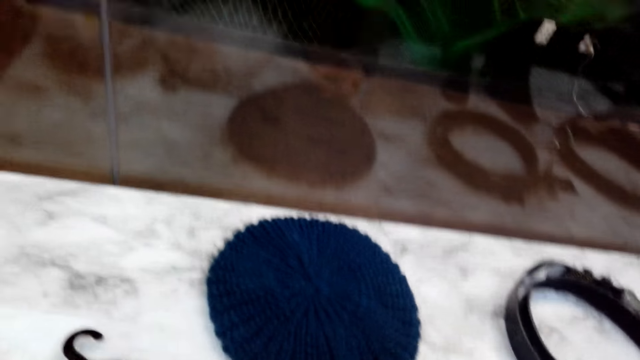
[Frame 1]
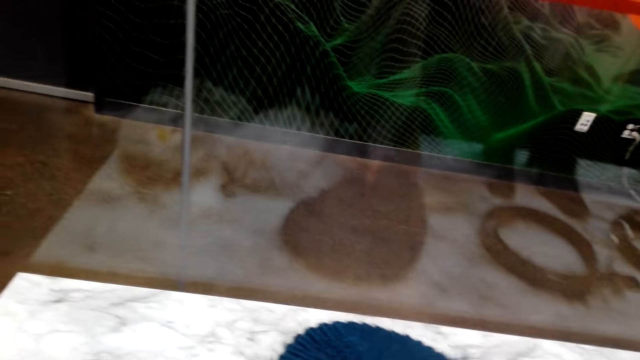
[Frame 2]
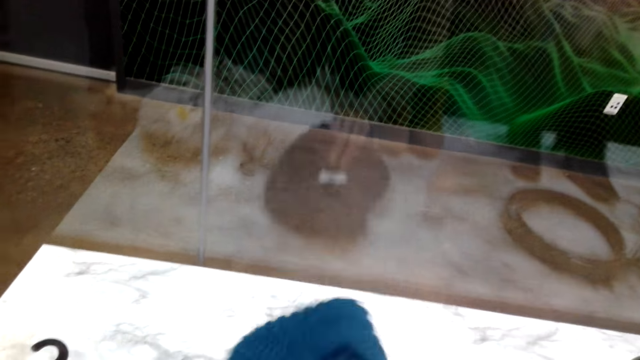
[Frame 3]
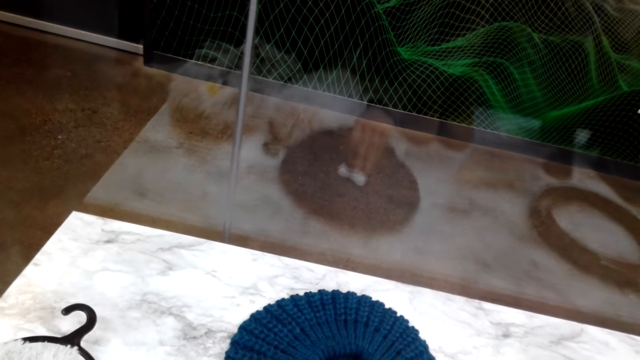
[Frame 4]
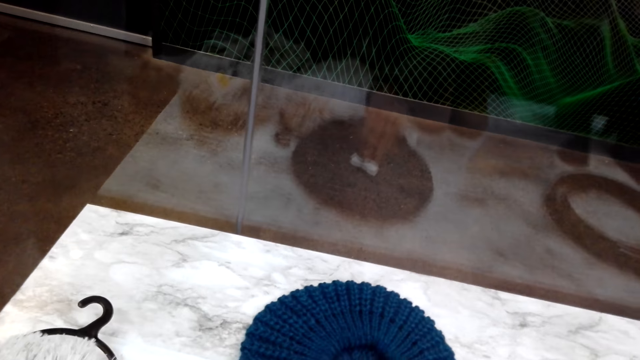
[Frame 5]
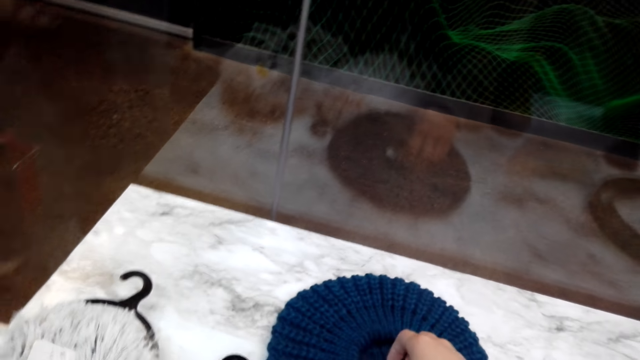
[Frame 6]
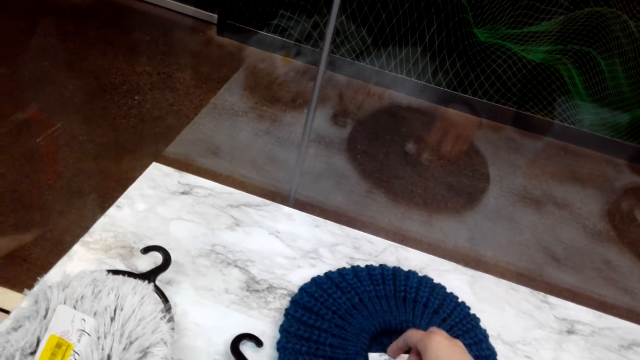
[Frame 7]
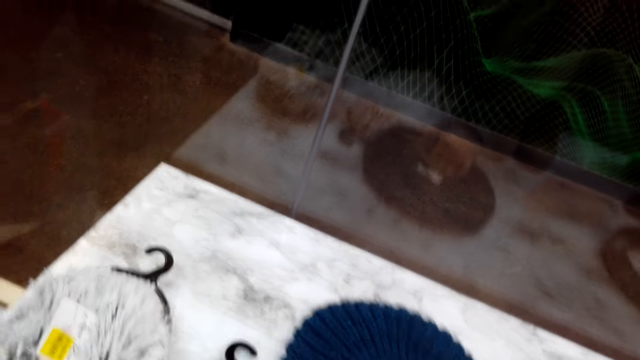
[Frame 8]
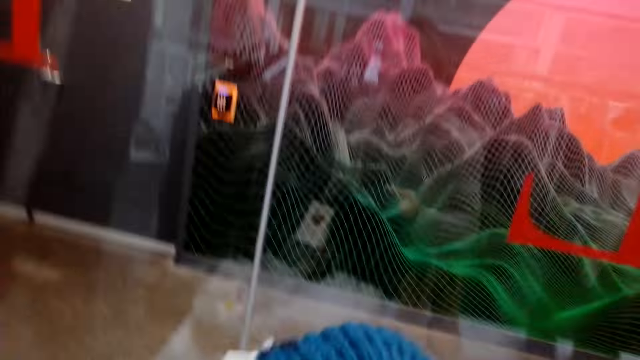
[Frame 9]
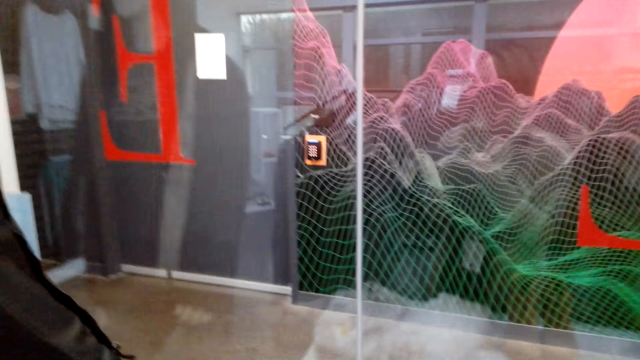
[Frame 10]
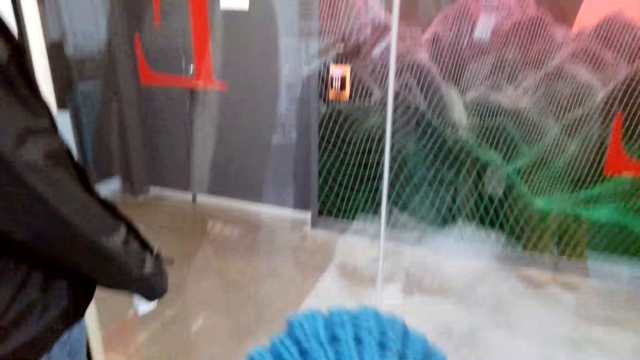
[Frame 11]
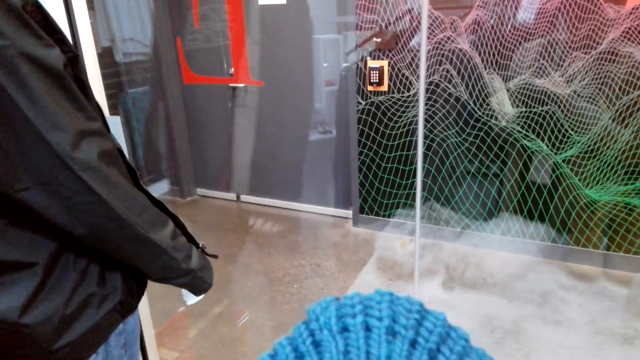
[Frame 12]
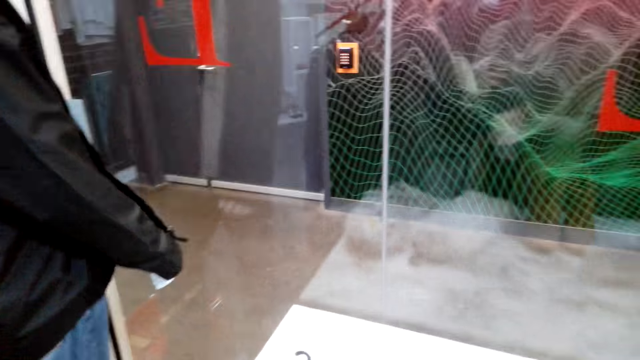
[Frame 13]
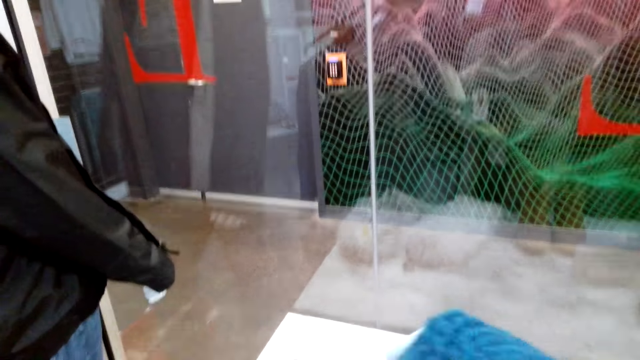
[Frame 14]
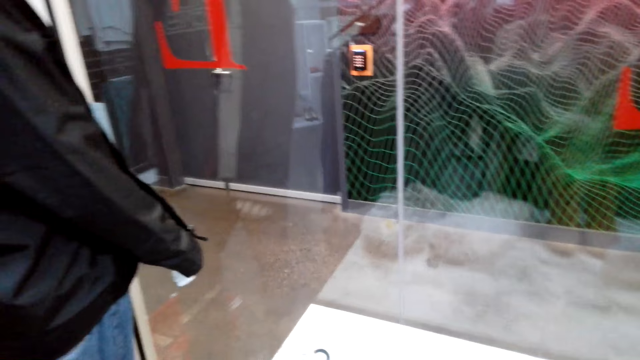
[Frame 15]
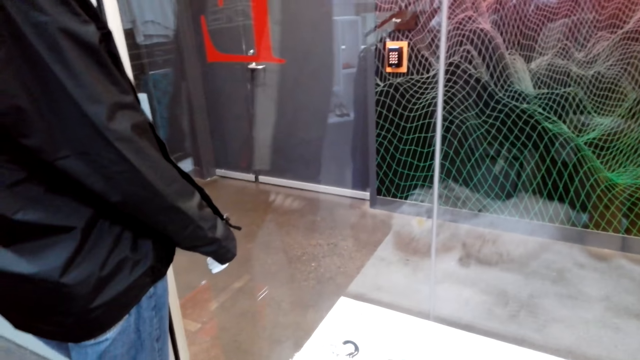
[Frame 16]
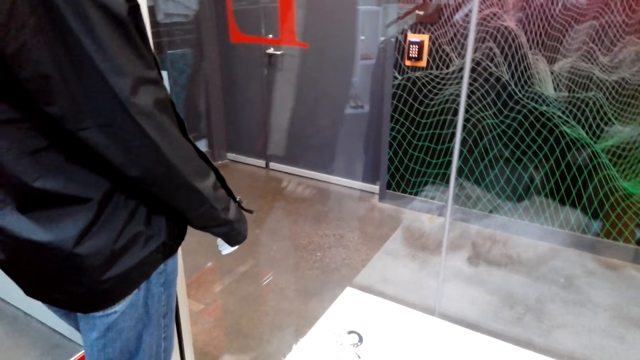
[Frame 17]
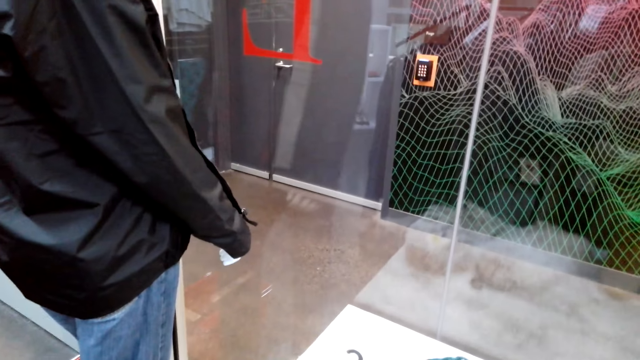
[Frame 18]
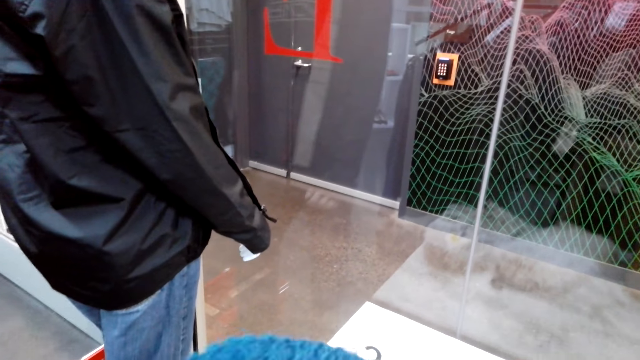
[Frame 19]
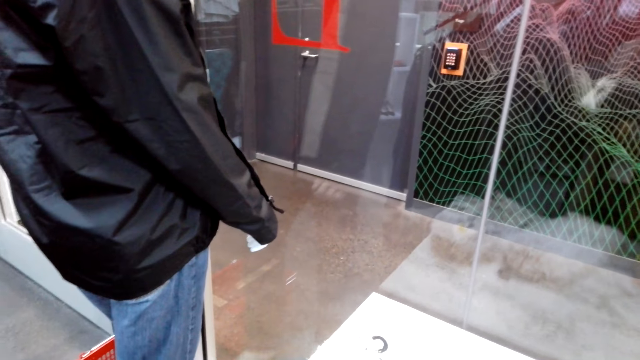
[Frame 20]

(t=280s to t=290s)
The camera wearer picks up Marvin from the display. They hold the cap.

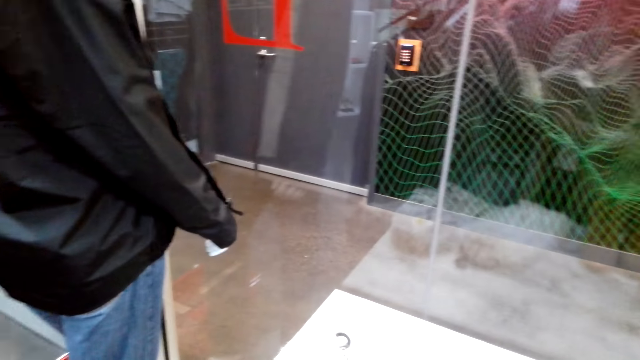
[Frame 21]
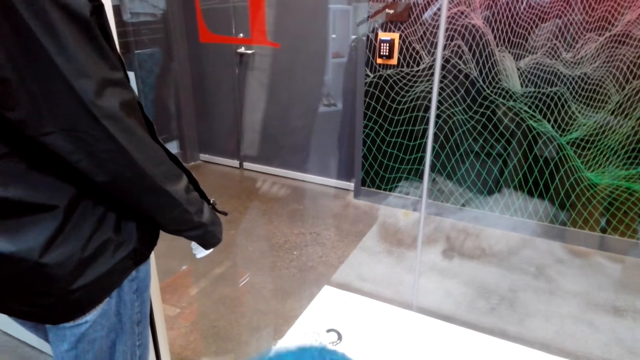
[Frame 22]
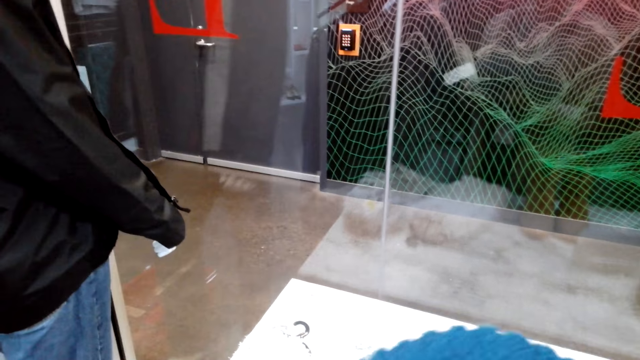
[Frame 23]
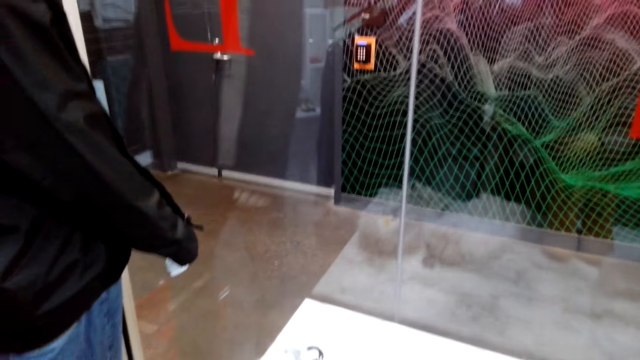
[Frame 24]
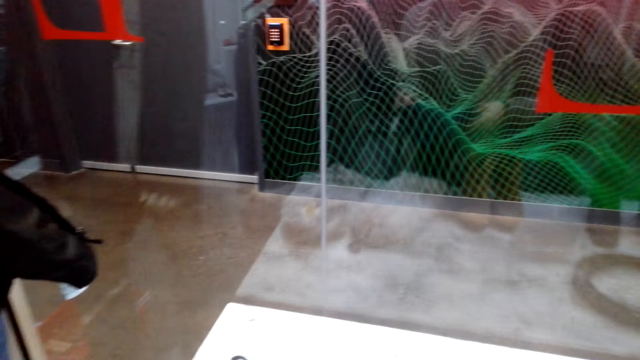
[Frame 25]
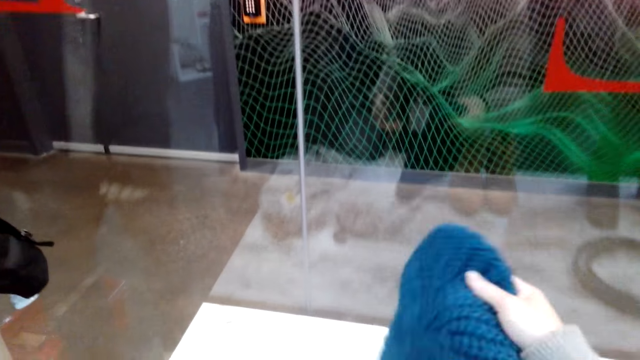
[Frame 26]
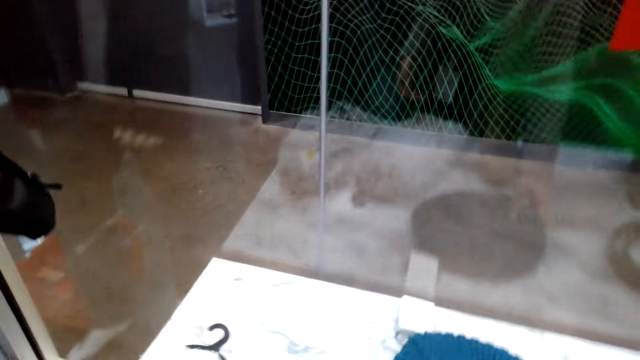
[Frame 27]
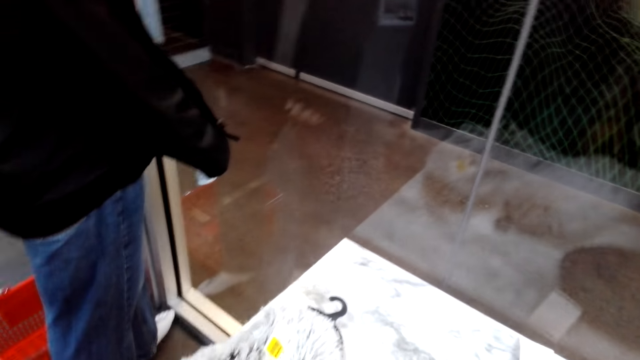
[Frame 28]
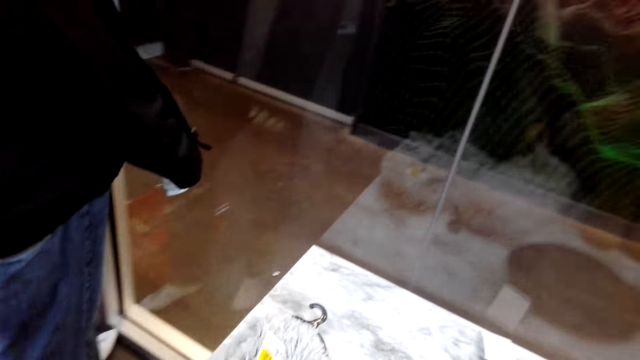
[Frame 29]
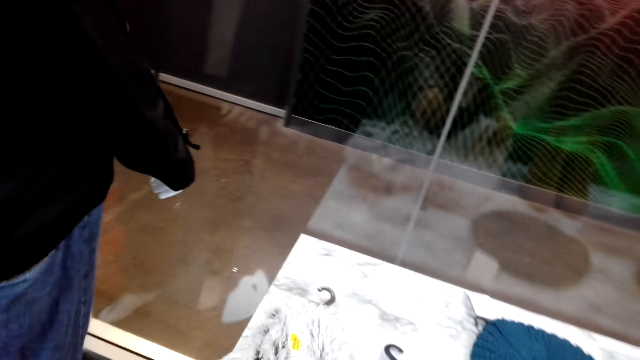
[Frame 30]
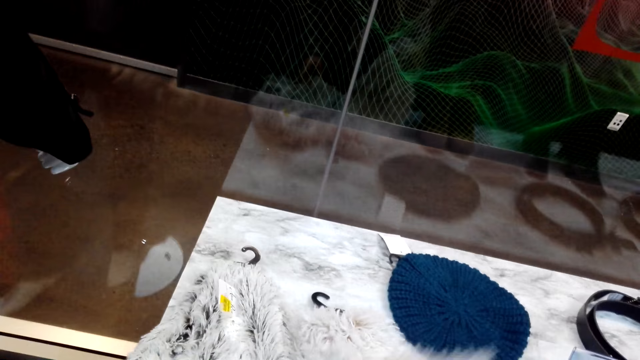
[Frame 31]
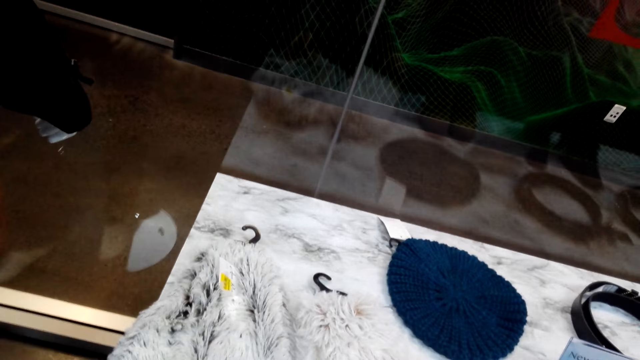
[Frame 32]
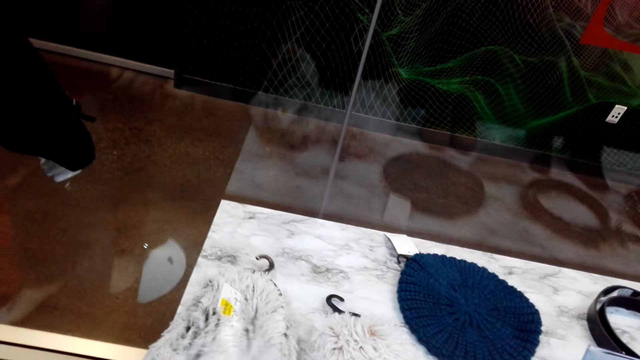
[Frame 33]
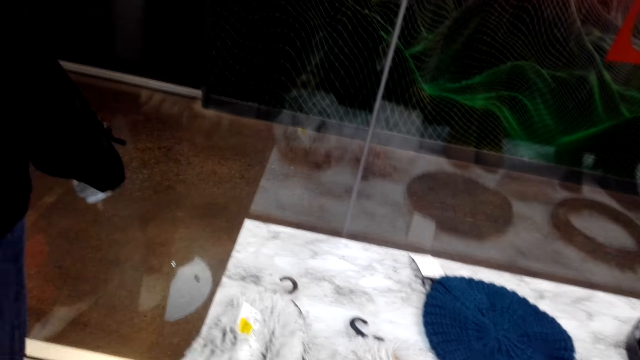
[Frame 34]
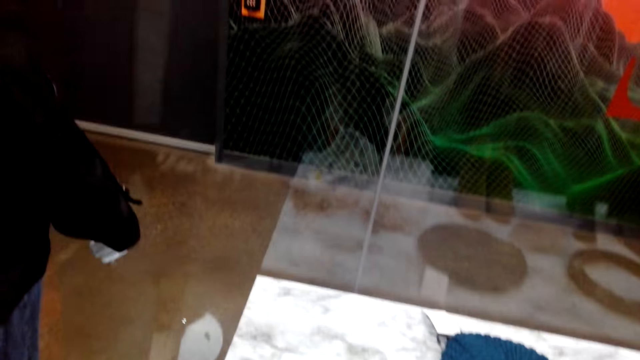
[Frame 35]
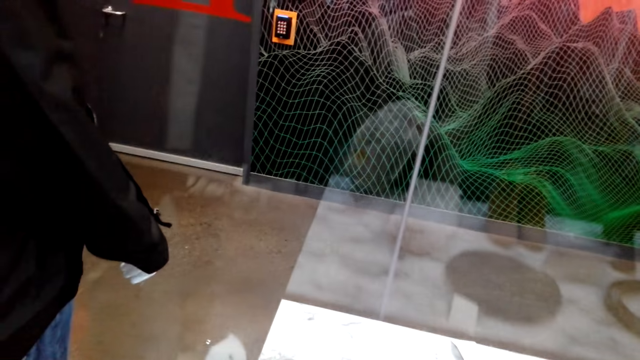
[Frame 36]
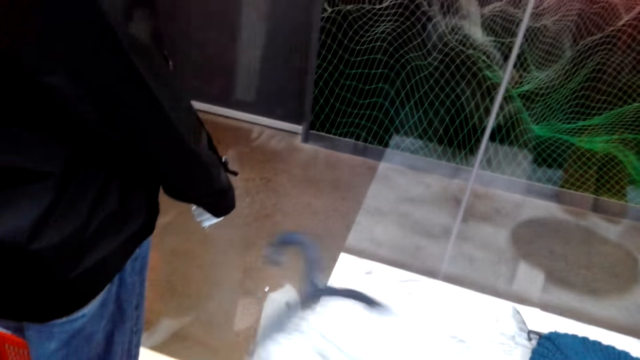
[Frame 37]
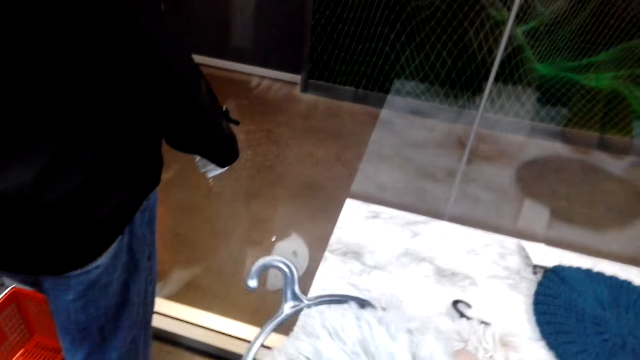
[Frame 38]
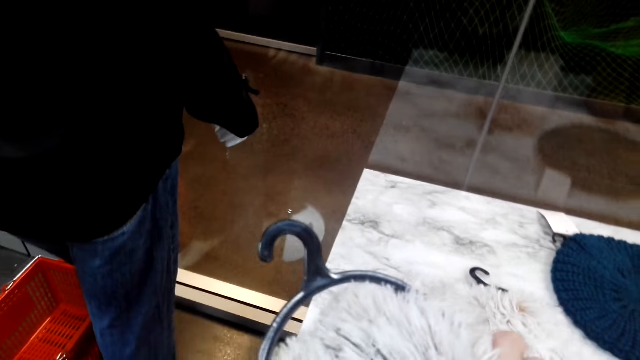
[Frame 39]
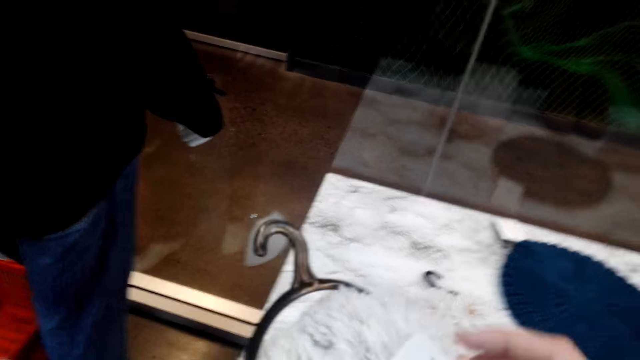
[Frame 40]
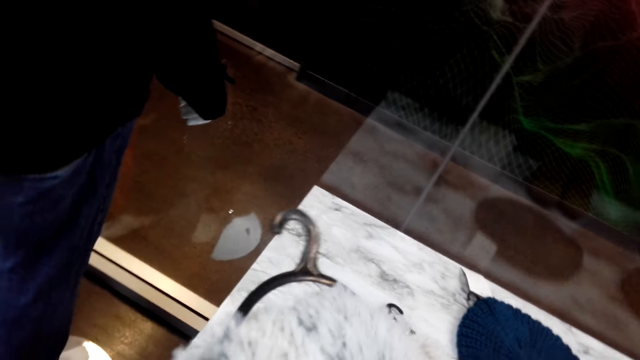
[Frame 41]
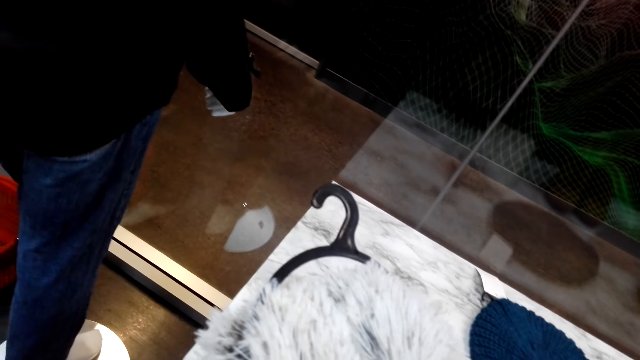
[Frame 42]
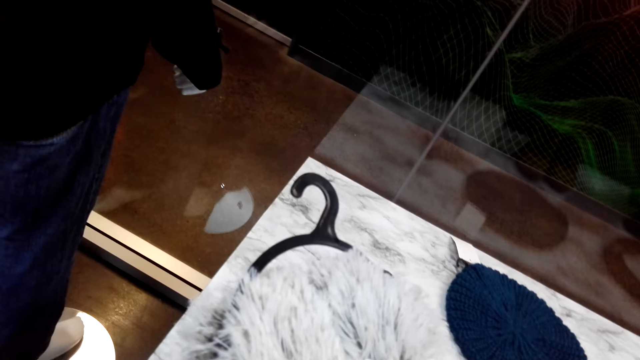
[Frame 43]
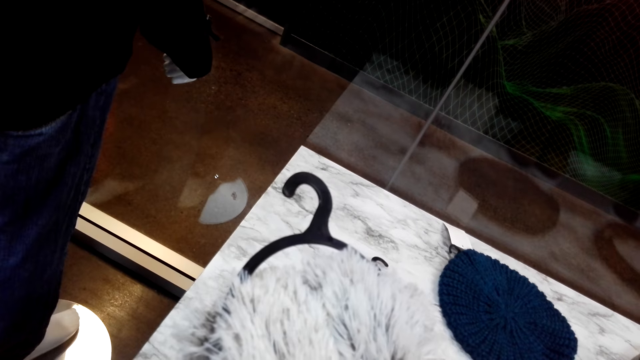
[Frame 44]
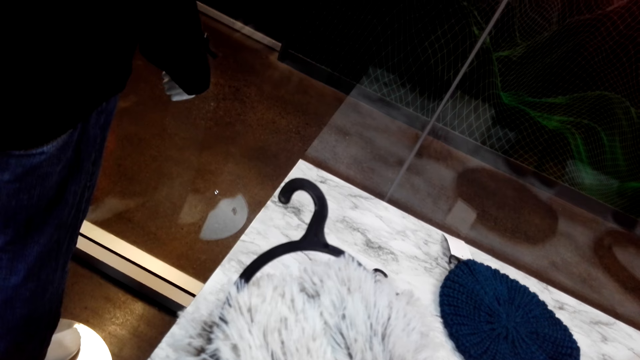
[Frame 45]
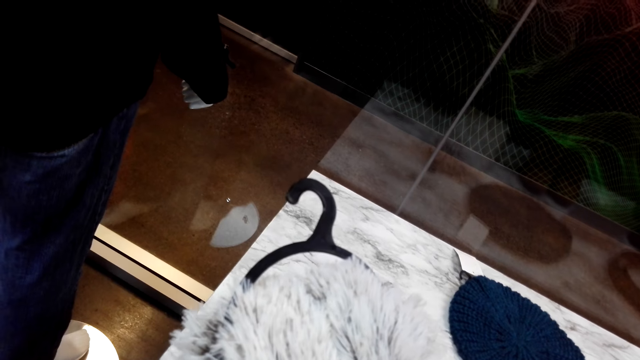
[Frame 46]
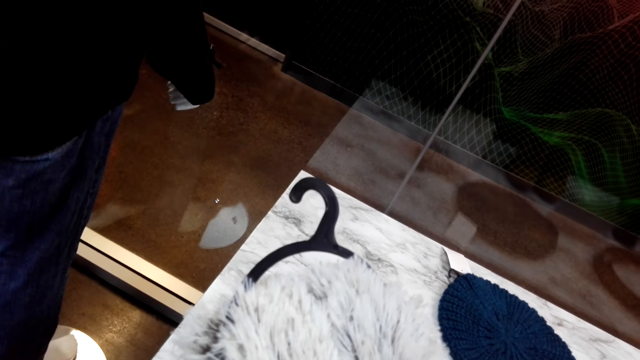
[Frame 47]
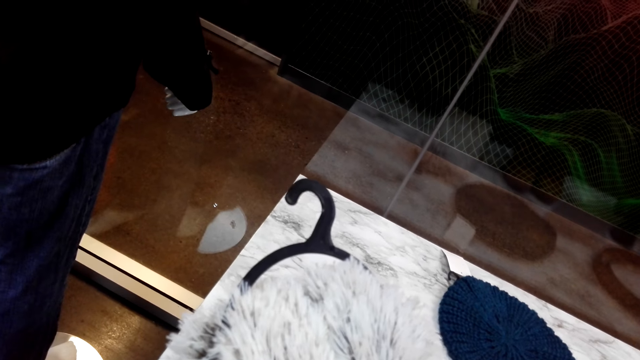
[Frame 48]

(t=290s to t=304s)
The camera wearer puts the Marvin down on the display cabinet. They make a step. They hold the scarf. They pick up hairy scarves from the display cabinet, lift up the hairy scarves from the display cabinet, and read the logo on the hairy scarves.
